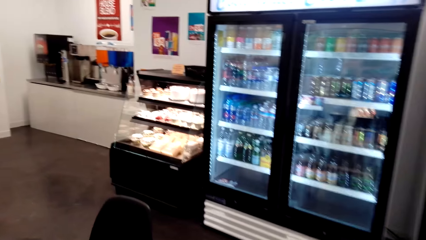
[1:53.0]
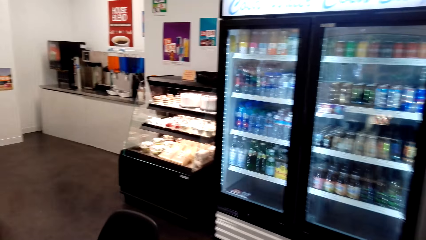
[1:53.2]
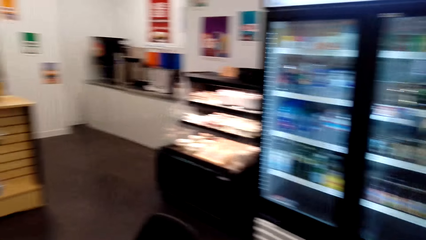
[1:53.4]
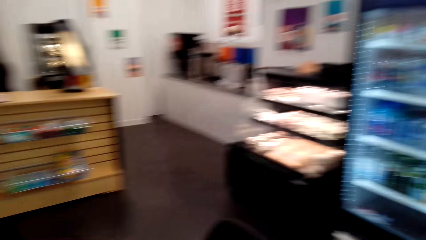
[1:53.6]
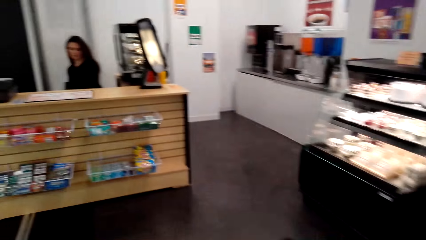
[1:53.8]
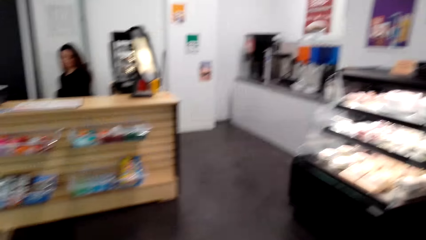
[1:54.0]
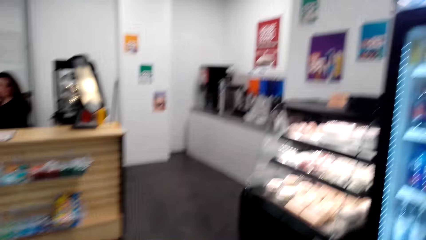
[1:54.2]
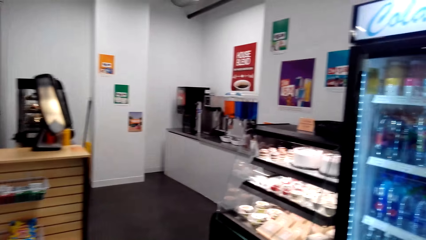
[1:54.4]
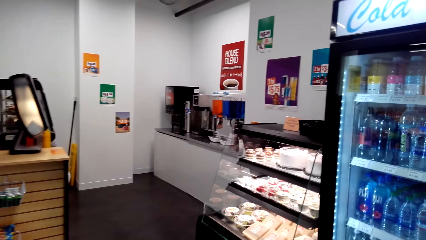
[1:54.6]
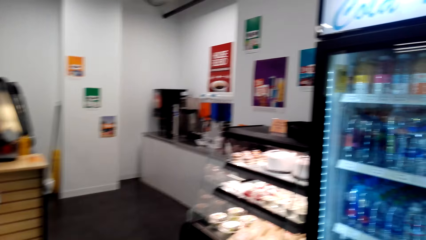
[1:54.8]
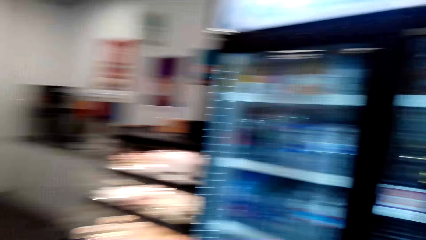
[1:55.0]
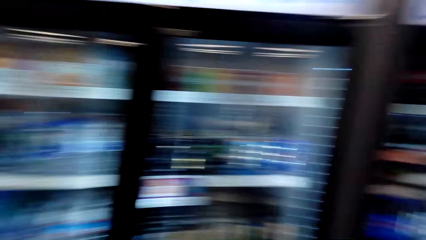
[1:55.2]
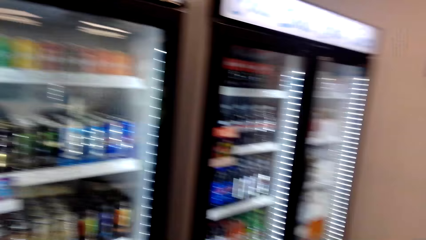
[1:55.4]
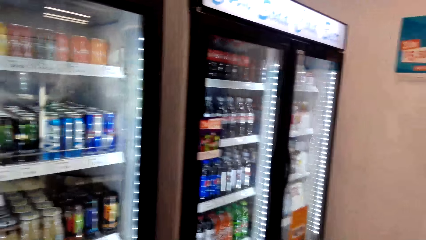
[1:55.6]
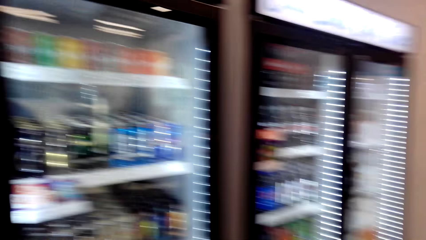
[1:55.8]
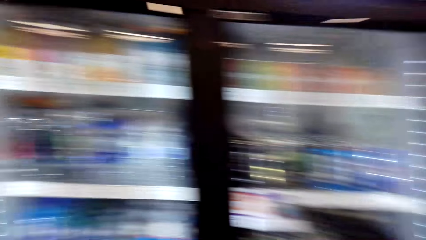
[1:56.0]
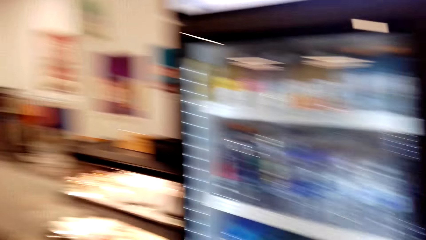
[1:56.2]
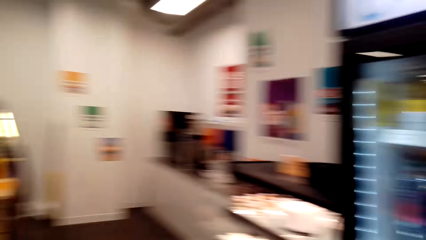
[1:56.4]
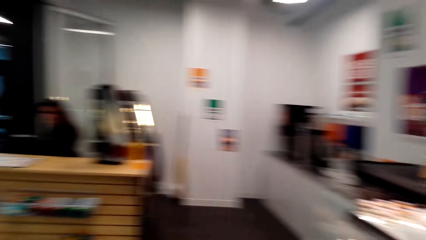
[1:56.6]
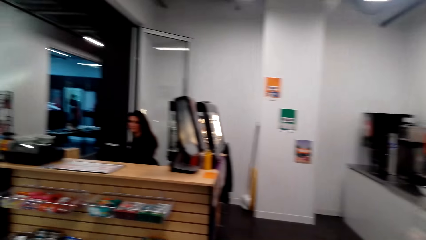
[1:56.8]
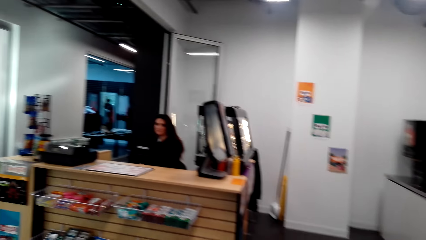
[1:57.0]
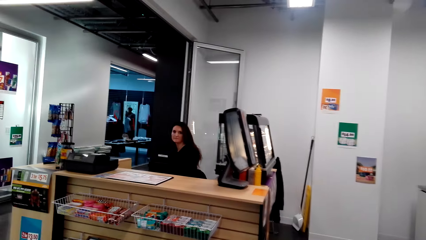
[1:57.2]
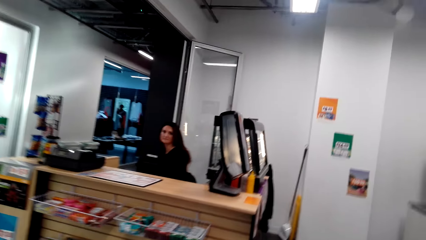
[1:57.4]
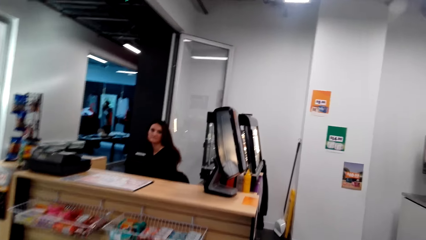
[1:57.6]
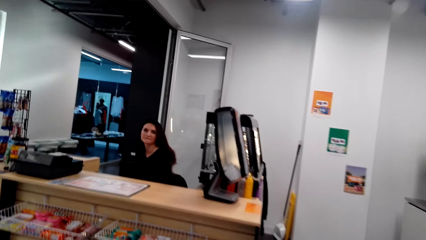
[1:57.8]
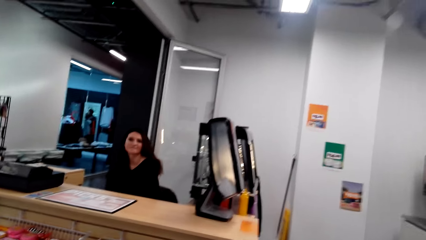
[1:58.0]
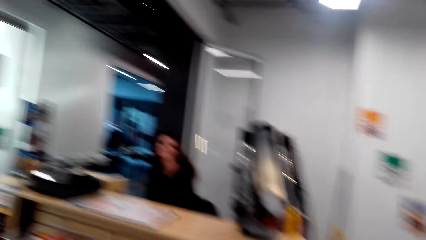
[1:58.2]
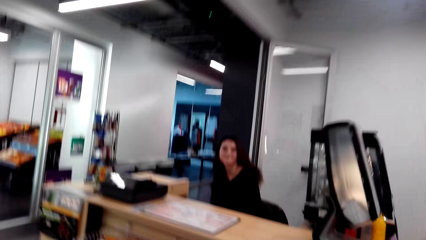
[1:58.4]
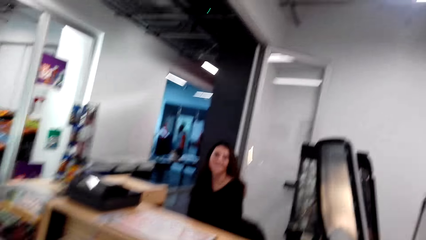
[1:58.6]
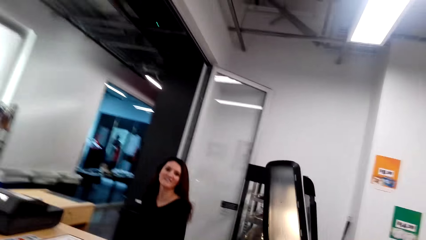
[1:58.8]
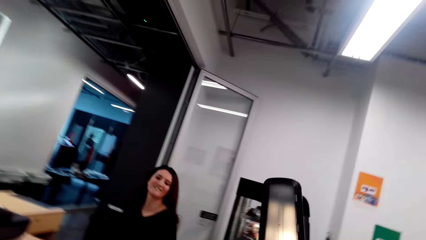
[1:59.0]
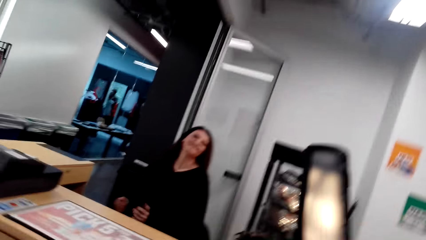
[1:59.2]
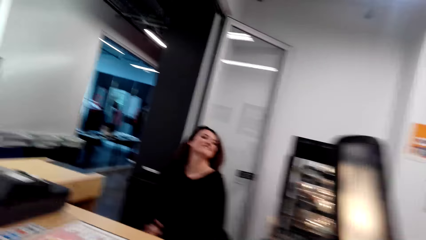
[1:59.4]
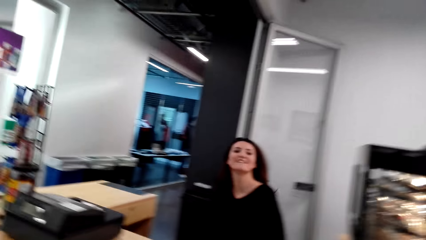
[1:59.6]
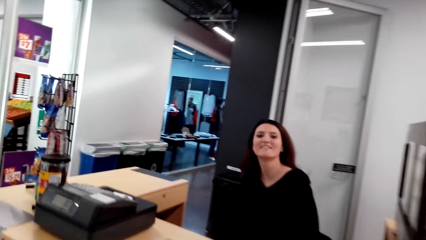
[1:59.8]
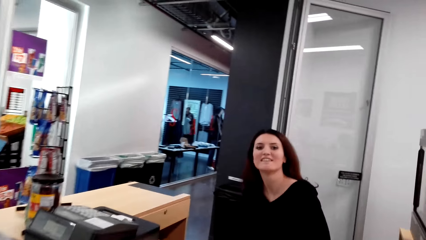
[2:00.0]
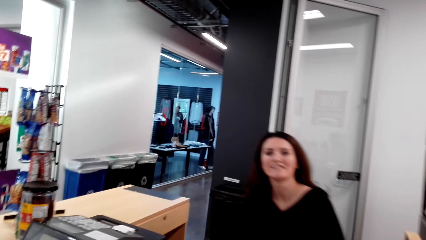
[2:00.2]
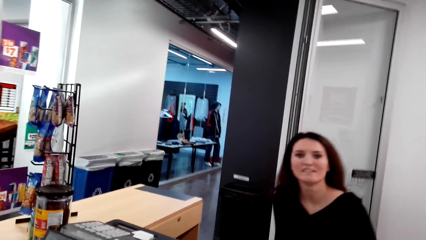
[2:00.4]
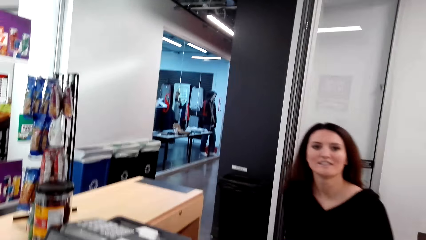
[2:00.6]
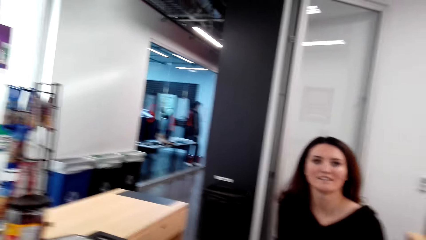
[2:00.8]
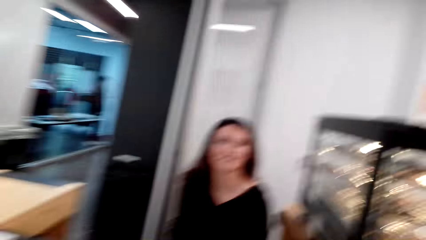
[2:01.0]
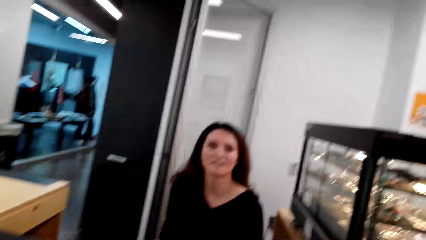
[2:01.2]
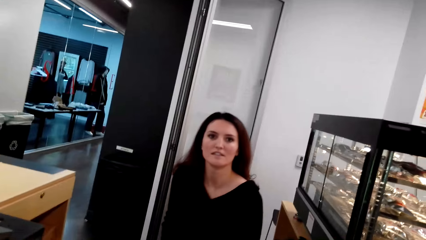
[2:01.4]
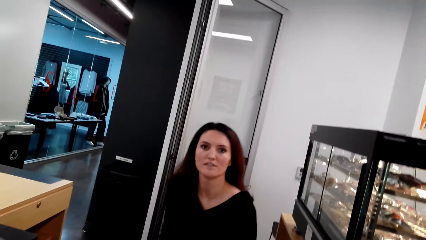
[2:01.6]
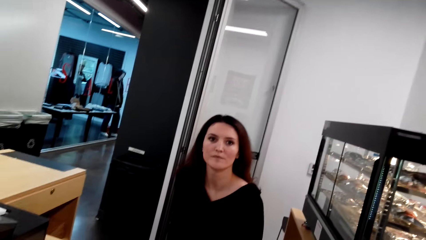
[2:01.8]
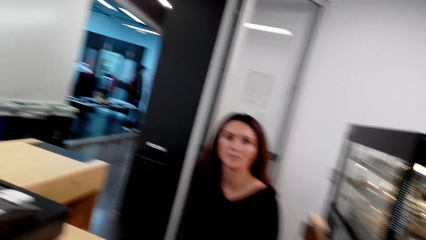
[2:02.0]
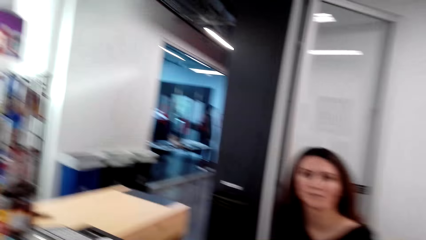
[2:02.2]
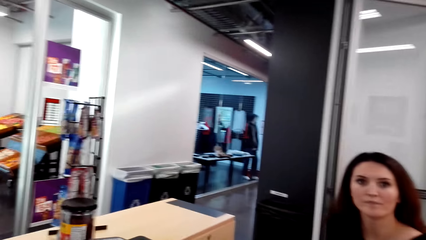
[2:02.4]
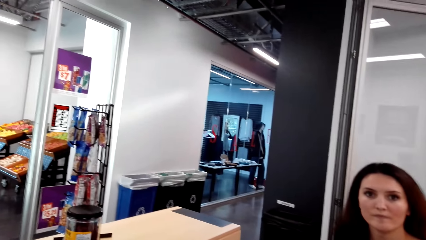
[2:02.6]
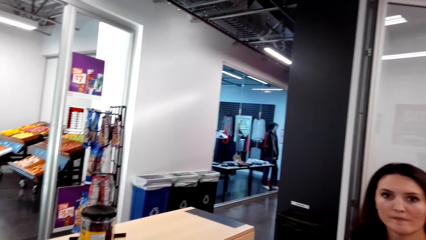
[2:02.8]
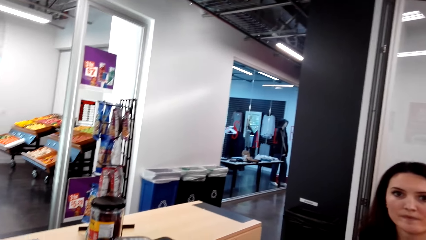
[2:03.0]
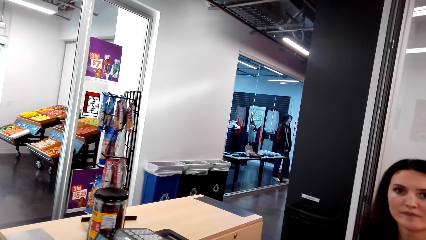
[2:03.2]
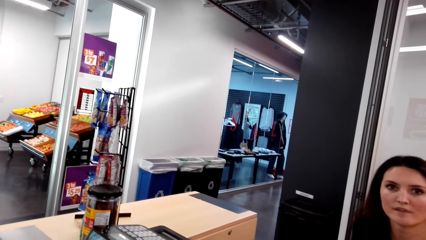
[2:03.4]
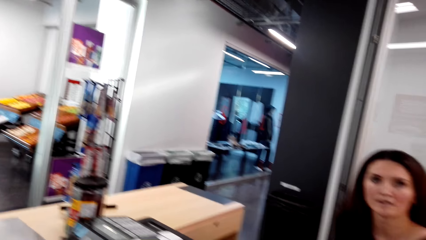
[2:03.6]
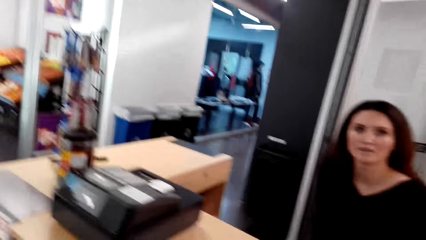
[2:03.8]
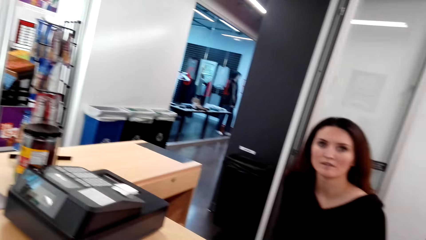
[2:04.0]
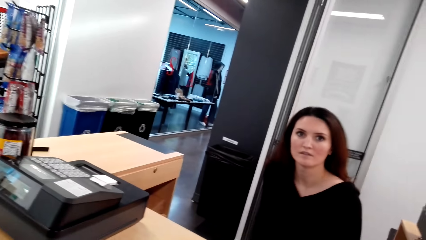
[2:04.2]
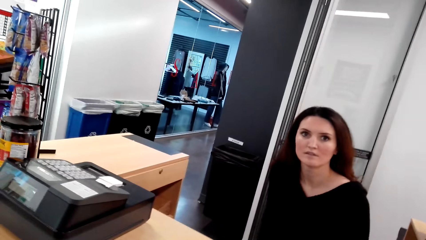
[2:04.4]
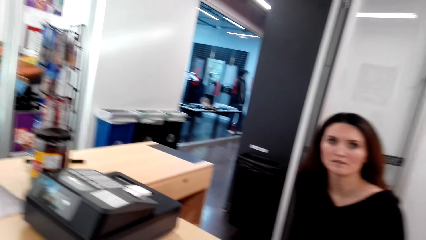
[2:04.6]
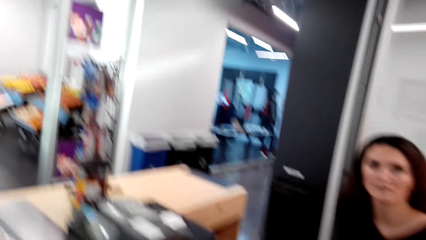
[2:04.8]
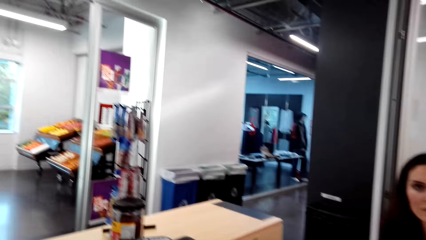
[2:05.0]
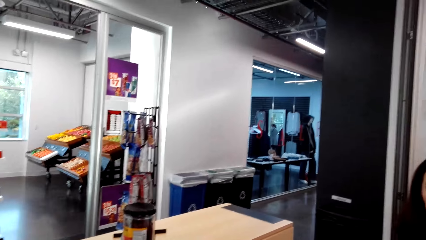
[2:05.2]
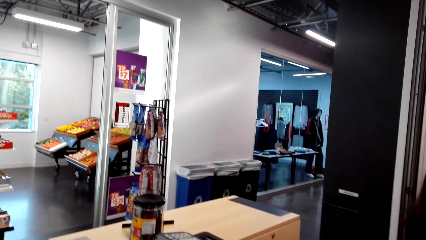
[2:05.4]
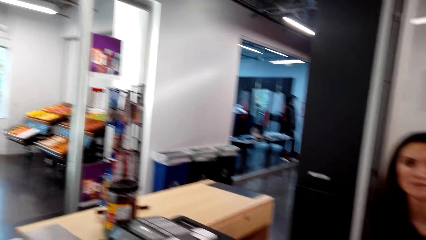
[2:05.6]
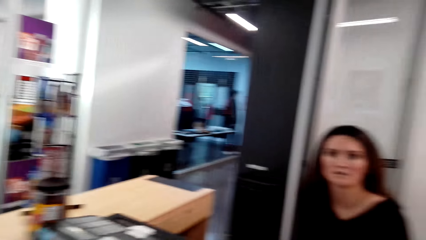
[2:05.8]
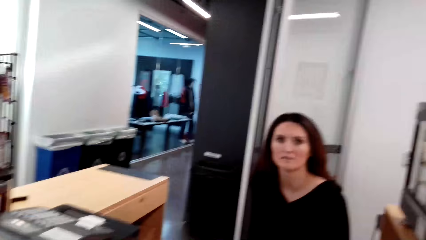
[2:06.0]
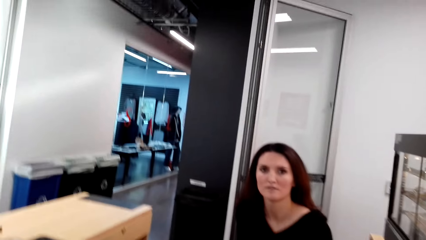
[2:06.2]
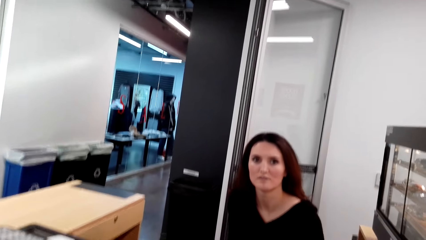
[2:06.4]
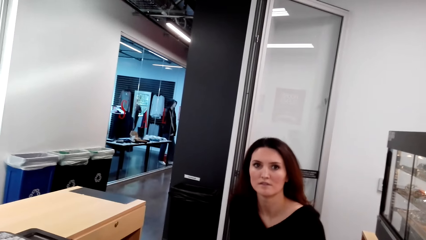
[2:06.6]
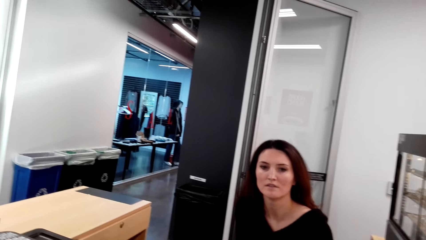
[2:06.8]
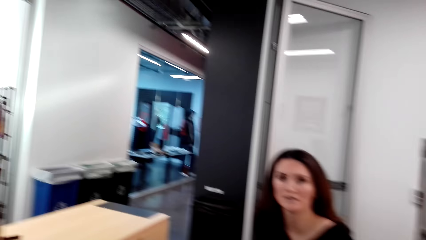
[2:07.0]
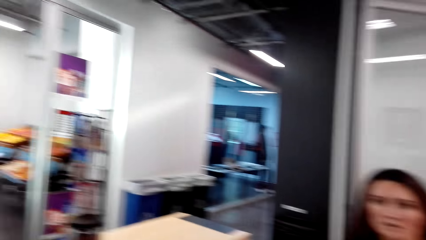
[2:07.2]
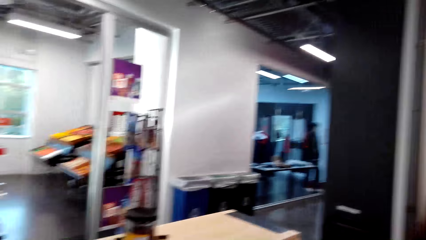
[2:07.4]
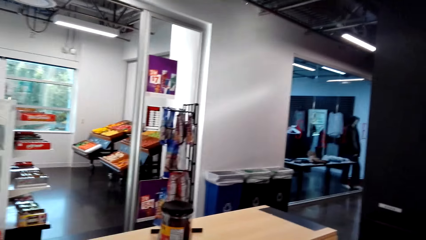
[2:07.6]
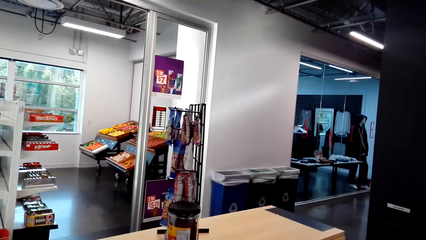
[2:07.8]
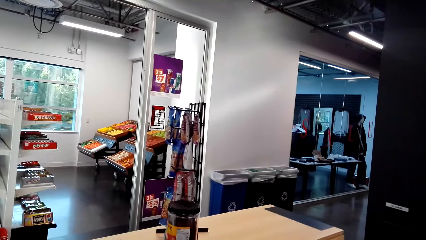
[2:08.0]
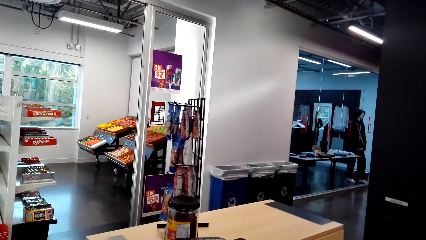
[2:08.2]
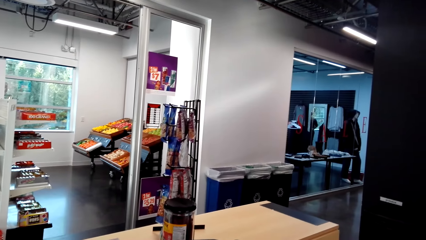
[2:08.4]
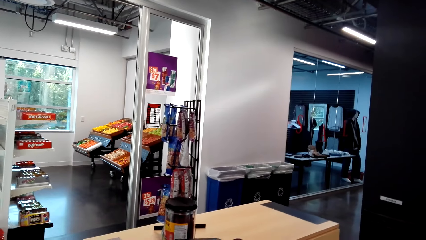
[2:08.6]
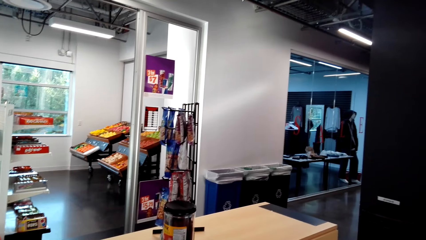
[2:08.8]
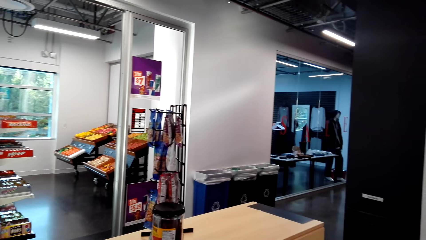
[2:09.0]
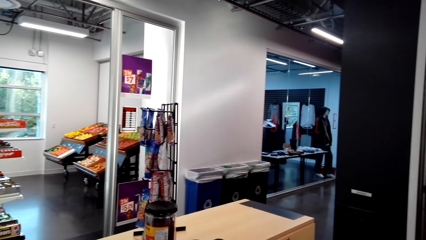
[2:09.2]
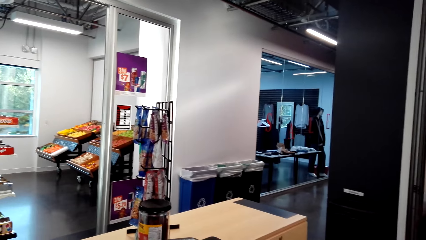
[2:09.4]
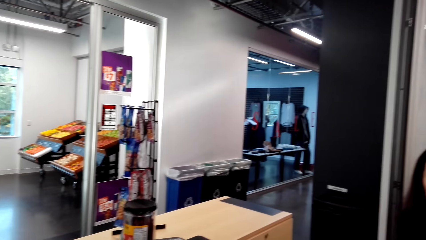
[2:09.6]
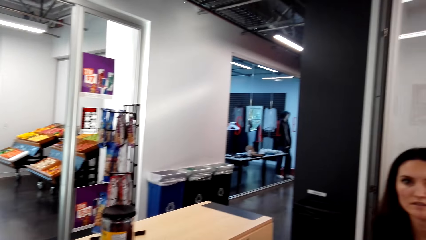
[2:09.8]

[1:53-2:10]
A lady sits at the counter. The lady sits at the counter again. The camera wearer converses with the lady.
